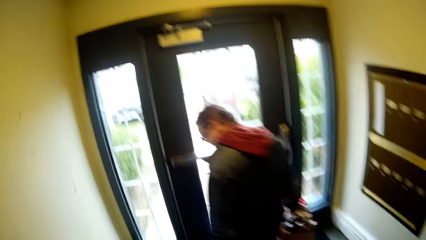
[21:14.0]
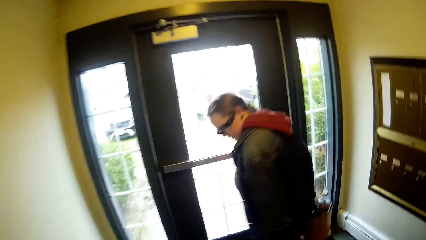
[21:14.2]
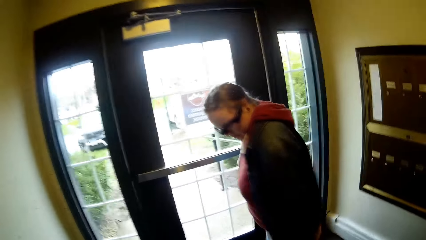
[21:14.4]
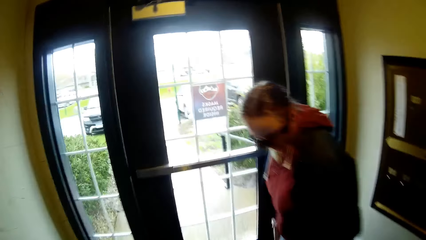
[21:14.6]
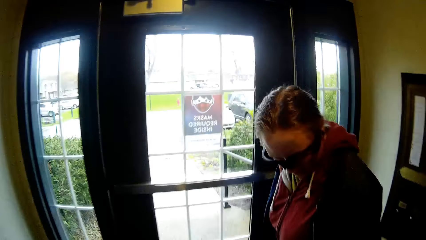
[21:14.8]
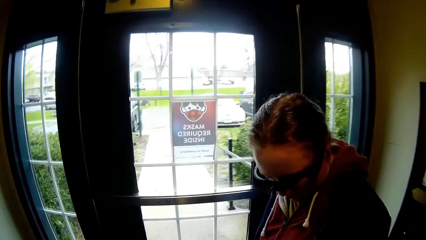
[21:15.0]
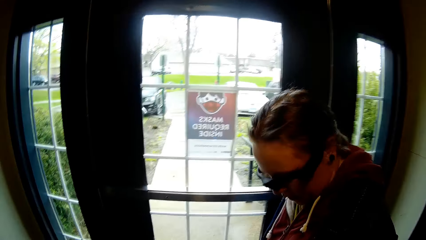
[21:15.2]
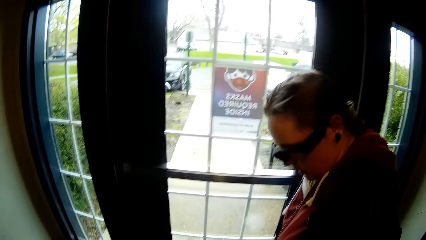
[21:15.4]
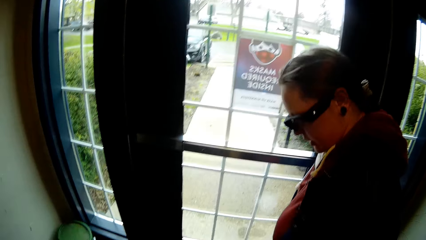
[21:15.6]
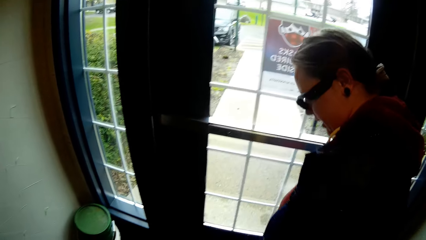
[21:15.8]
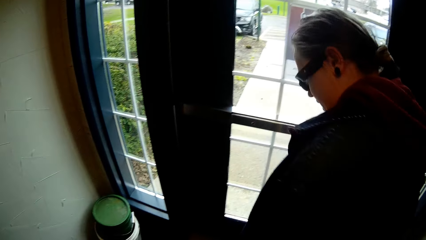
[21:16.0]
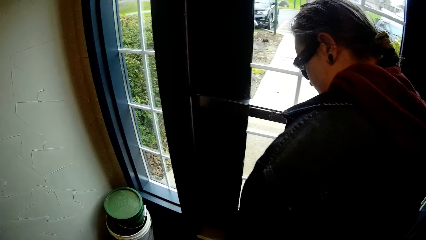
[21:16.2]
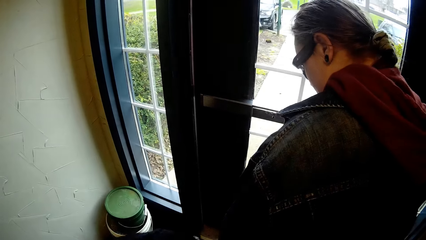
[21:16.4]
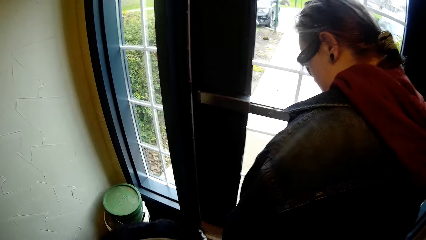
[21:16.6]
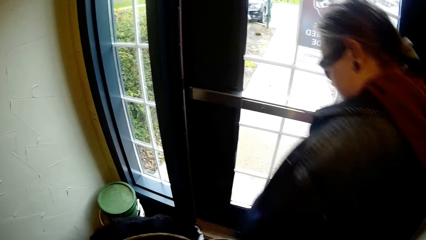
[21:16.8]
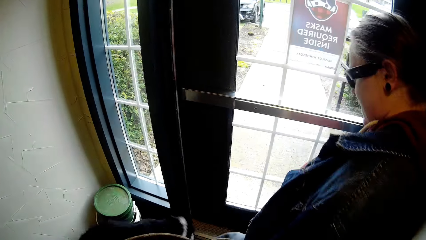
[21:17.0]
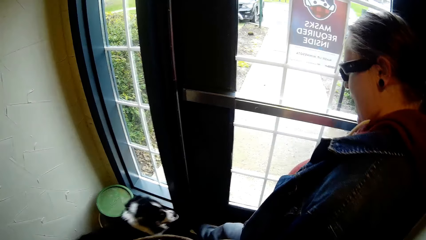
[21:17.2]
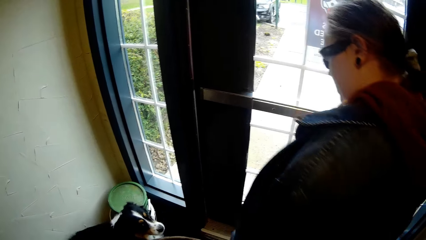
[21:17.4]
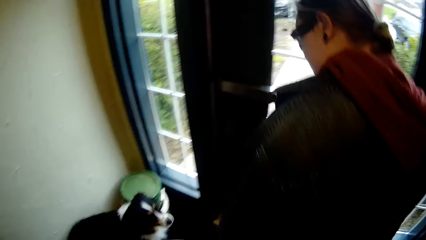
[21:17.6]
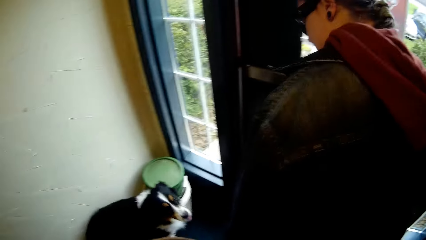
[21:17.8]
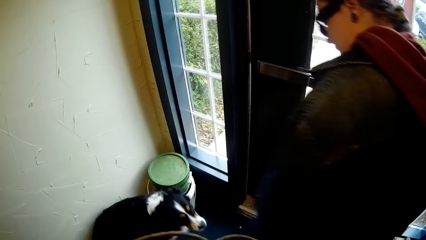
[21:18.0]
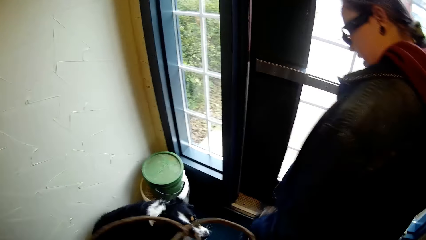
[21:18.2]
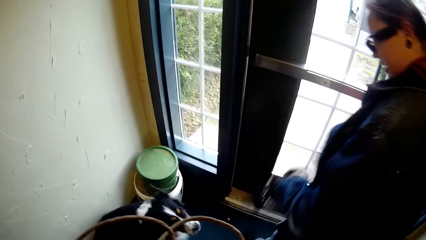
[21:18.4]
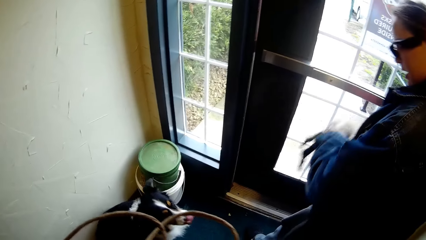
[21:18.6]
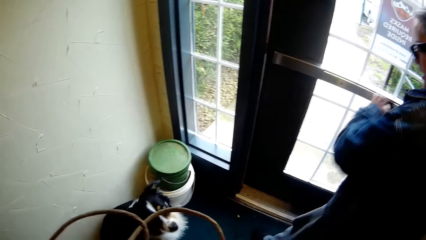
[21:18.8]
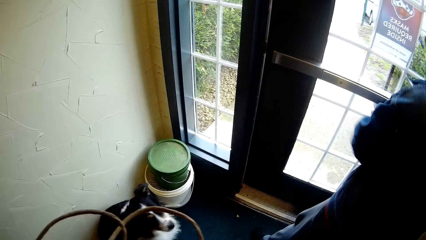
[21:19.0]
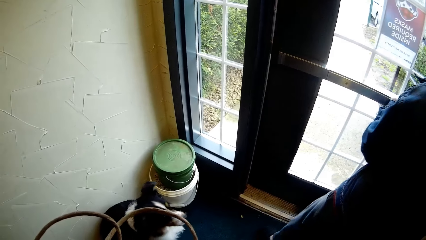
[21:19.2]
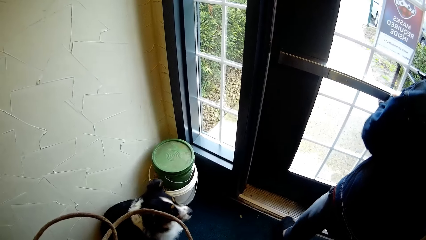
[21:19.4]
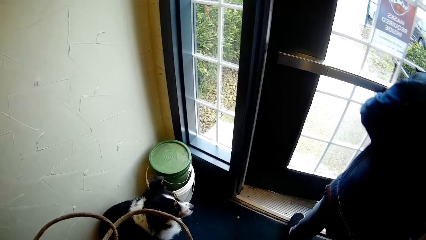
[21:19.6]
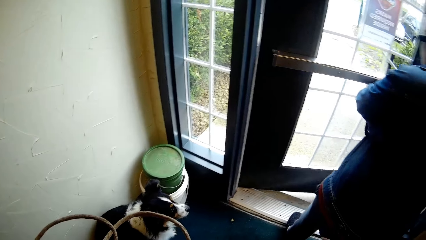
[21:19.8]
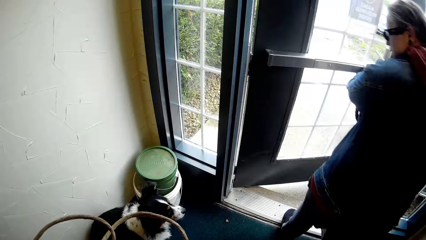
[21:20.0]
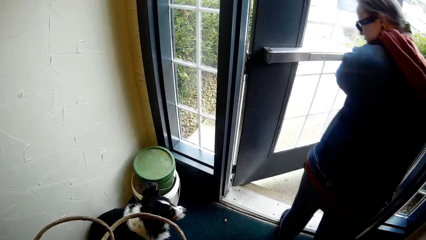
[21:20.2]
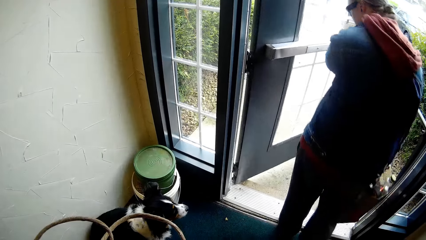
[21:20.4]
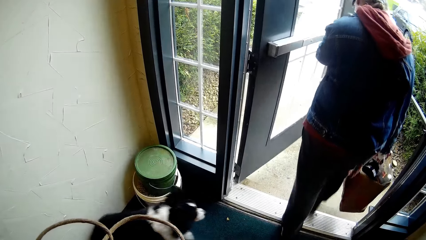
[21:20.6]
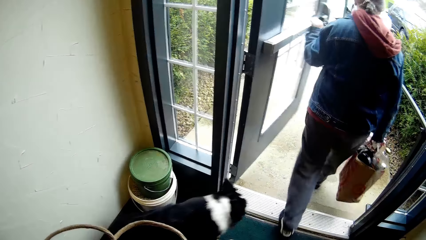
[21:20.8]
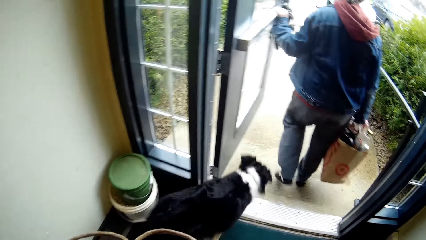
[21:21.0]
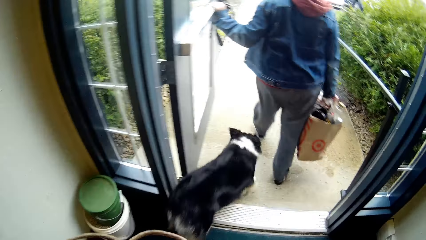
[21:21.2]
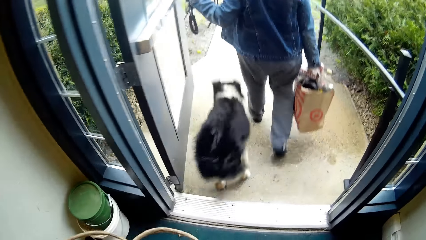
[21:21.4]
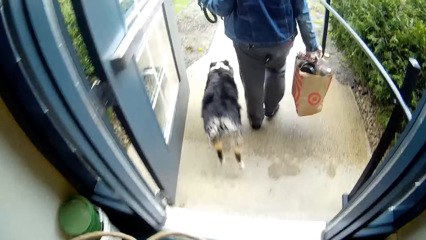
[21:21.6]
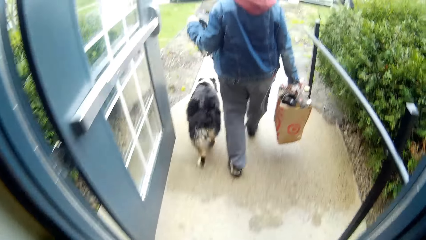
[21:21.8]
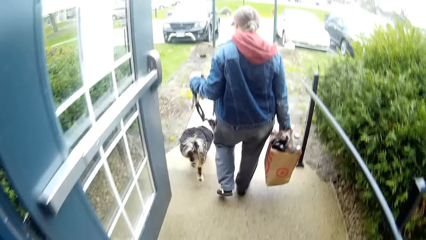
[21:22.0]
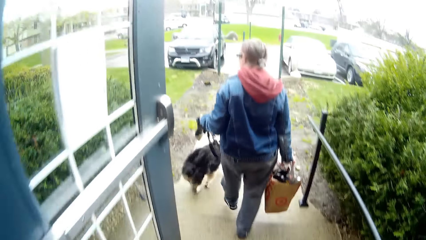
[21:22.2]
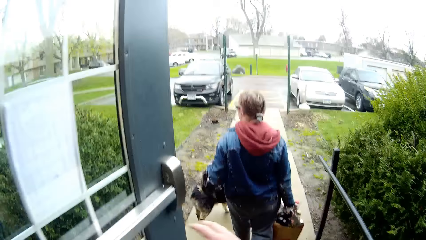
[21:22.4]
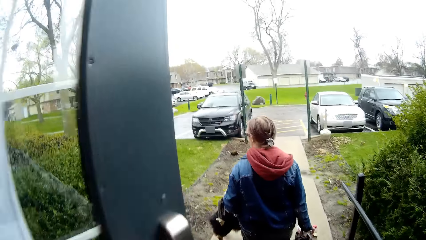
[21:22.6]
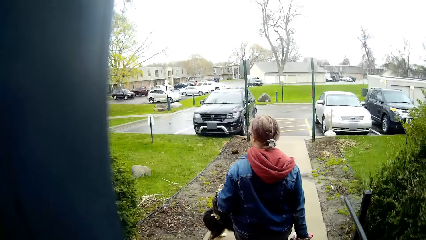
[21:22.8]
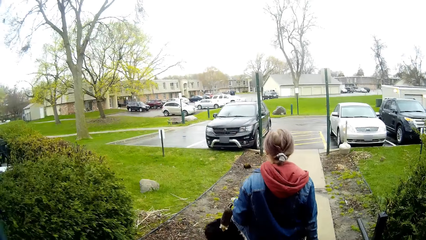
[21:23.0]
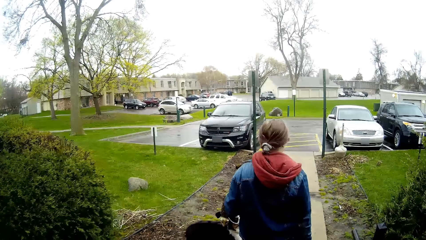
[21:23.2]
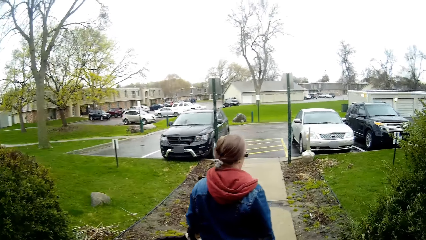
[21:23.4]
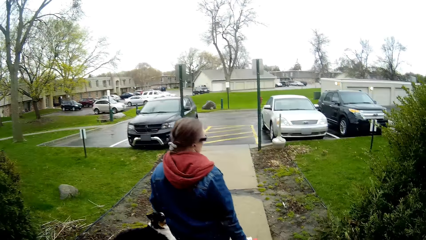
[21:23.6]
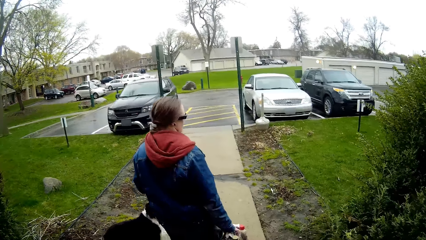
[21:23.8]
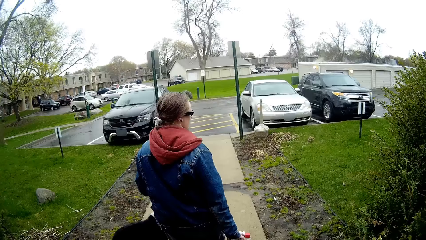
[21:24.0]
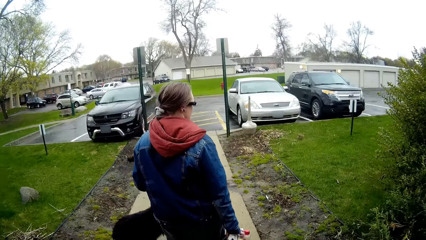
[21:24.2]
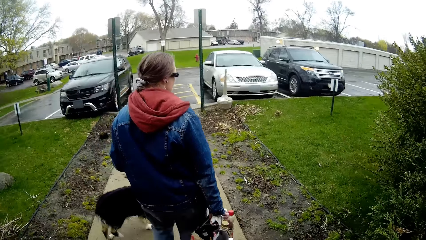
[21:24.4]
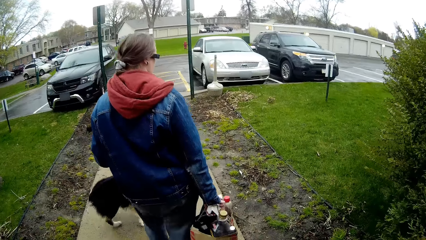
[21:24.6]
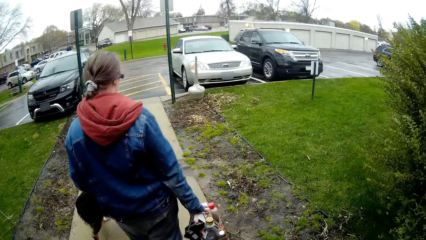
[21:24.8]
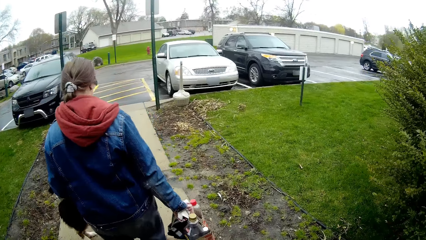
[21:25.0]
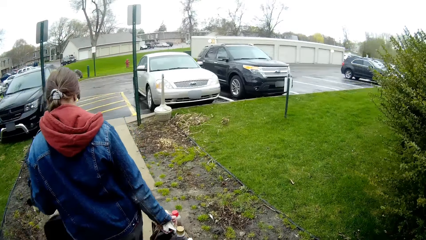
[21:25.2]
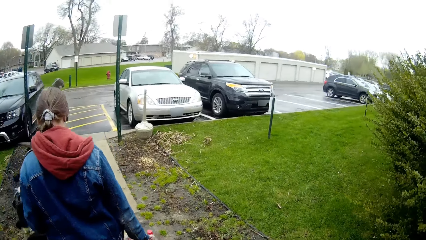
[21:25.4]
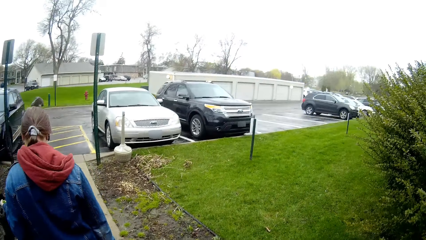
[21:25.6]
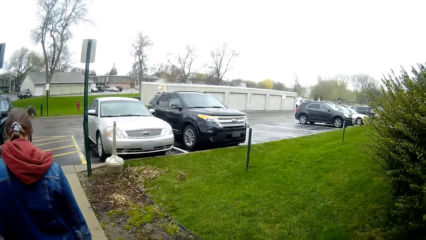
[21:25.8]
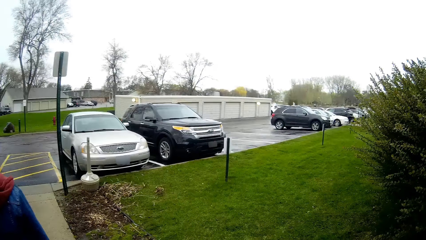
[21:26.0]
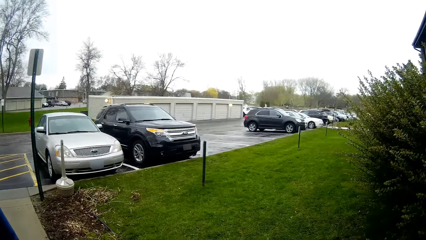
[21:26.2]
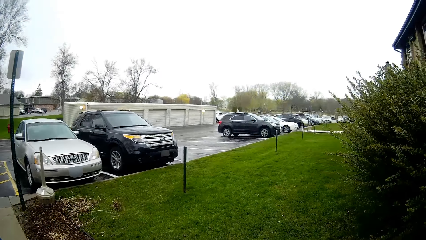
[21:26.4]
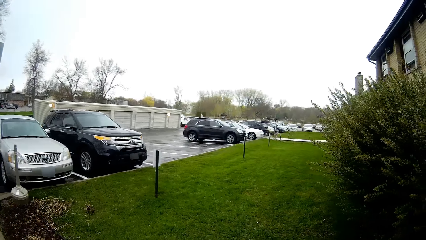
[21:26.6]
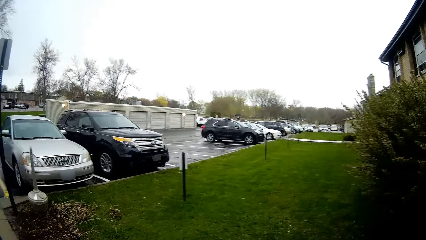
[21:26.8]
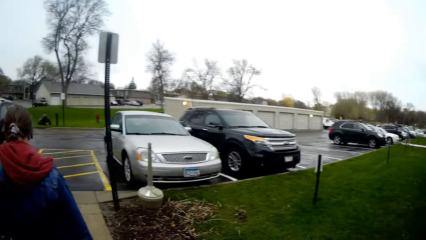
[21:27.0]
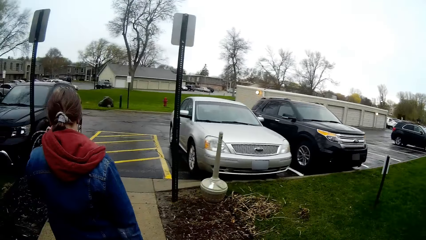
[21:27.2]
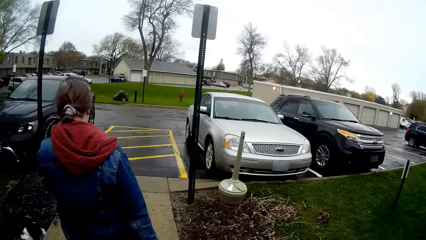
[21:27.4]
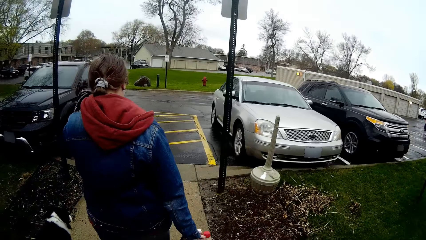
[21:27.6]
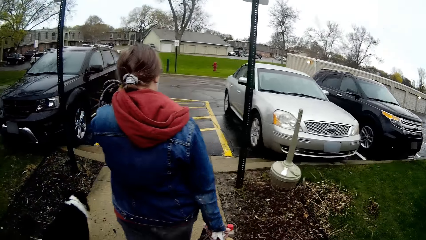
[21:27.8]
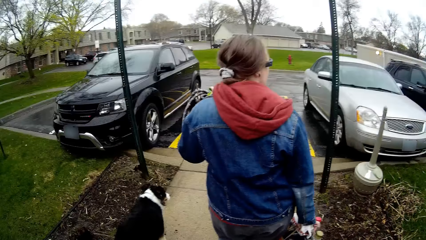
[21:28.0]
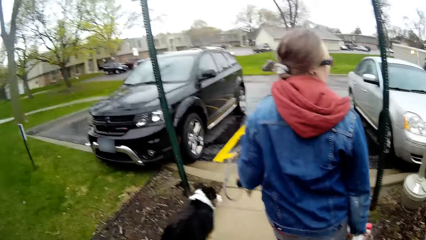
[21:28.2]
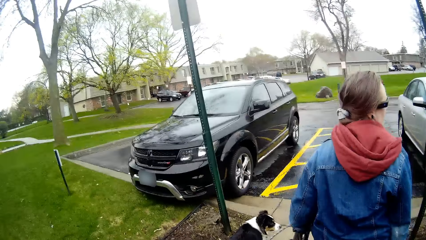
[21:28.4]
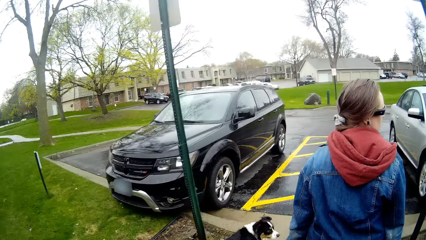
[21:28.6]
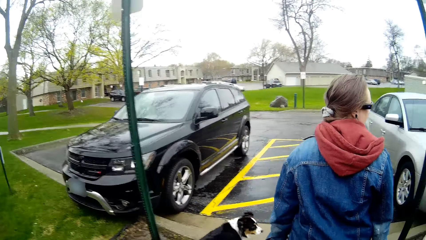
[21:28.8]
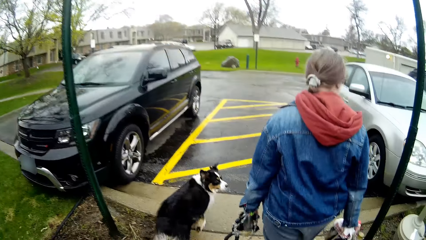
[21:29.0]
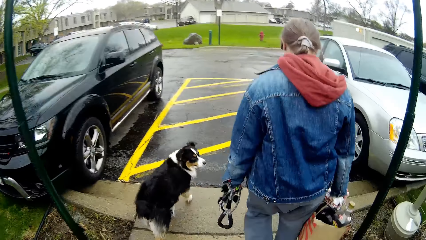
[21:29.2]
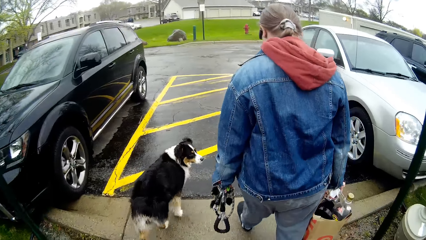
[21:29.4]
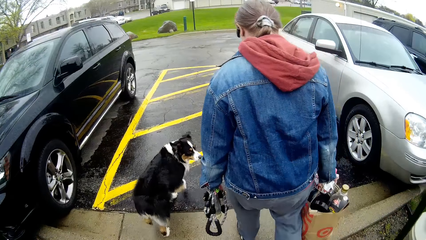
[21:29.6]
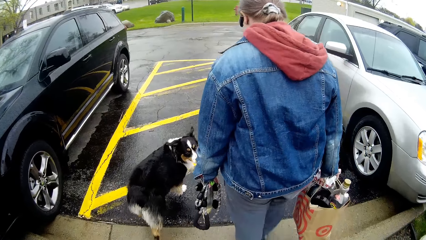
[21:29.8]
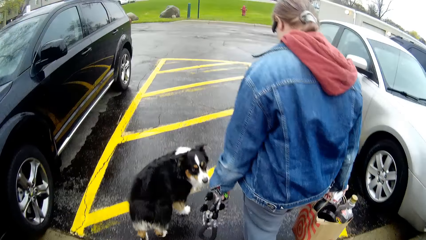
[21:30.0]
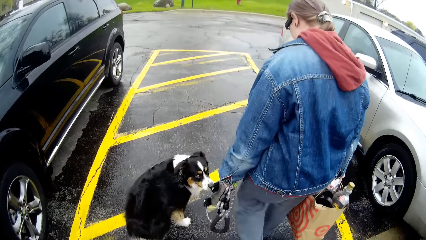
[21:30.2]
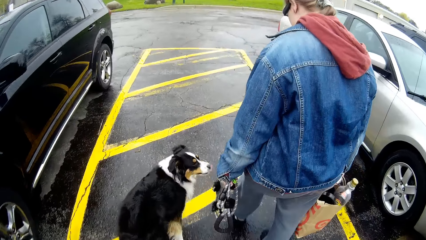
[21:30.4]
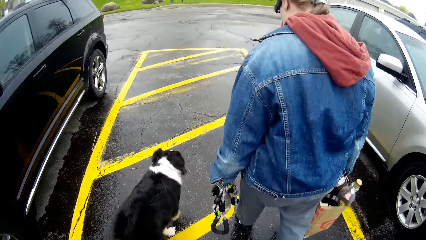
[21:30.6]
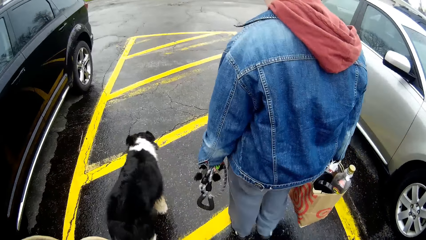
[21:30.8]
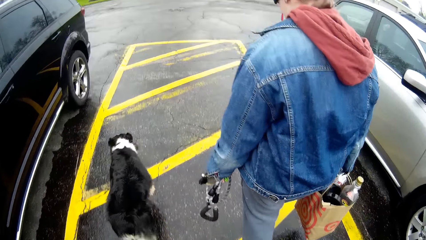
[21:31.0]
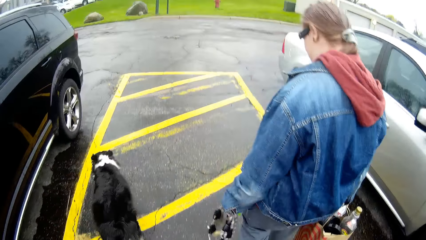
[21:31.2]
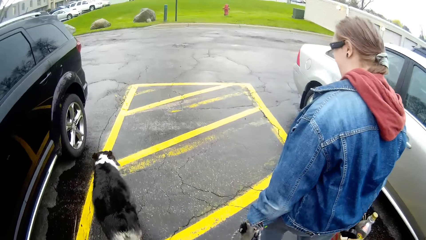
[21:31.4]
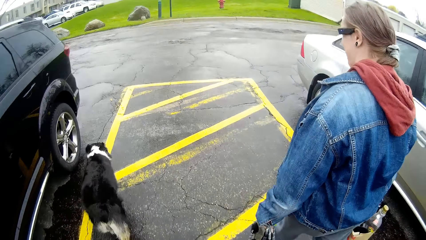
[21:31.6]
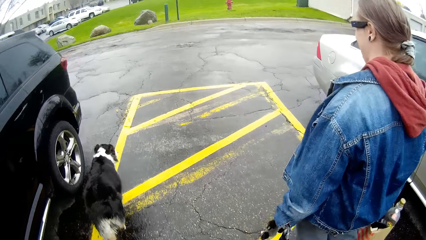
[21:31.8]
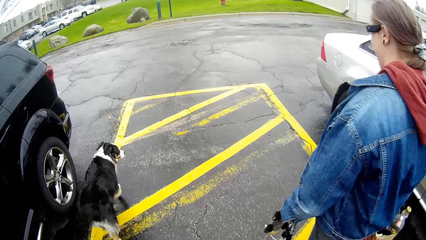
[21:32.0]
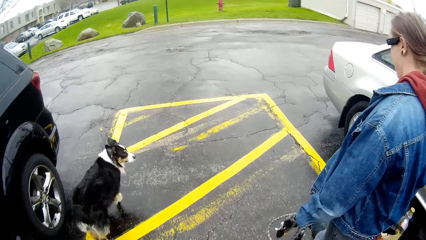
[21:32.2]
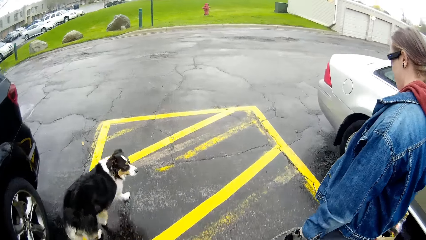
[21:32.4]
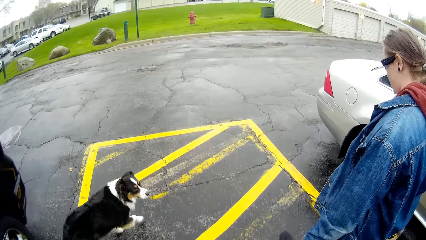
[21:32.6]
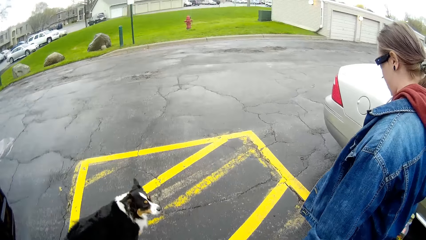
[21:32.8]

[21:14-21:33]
A woman converses with a dog. The camera wearer looks at the woman. The woman kicks the dog. The woman speaks to the dog. The woman opens a door with her left hand. The woman walks out of the house through the door. The dog runs out of the house through the door. The dog runs past the woman. The camera wearer walks out of the house through the door. He touches the door handle with his right hand. The woman converses with the camera wearer and walks. The camera wearer walks and speaks to the woman. The woman speaks to the camera wearer. The camera wearer, the woman and the dog walk down a walkway. The camera wearer speaks to the woman.
